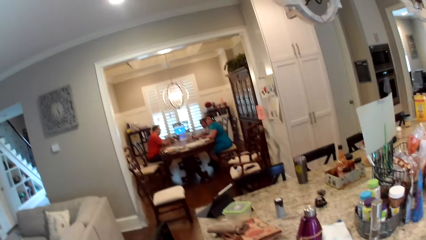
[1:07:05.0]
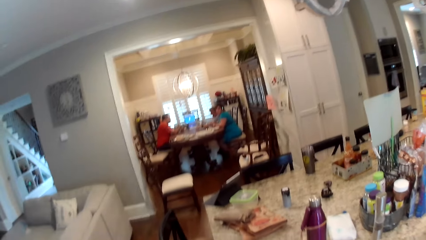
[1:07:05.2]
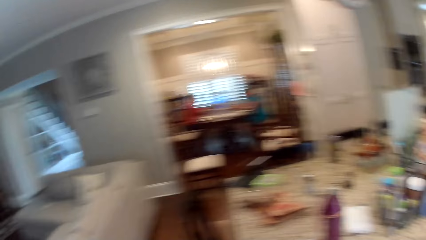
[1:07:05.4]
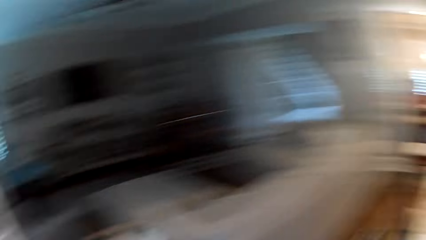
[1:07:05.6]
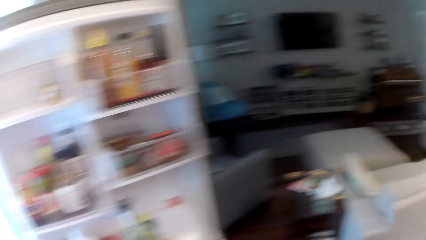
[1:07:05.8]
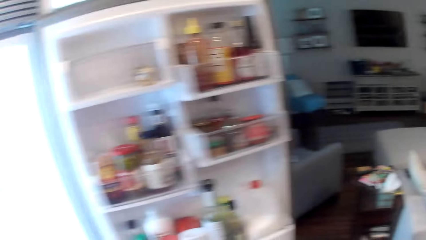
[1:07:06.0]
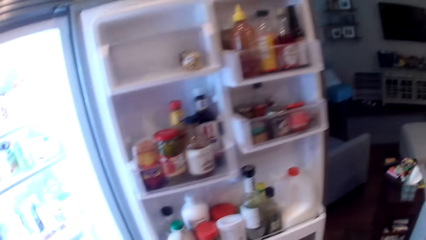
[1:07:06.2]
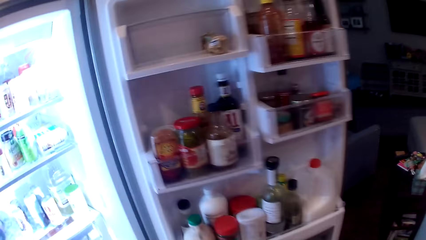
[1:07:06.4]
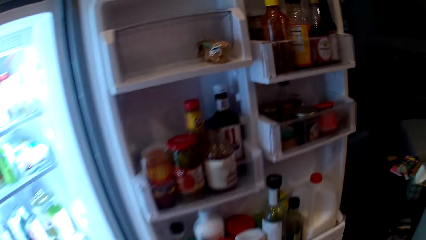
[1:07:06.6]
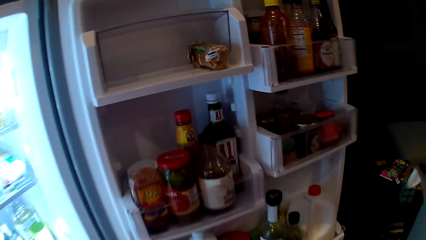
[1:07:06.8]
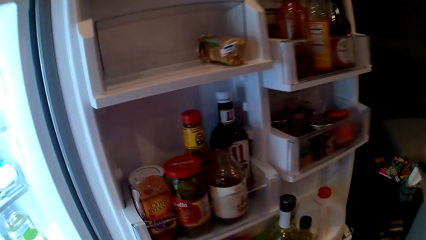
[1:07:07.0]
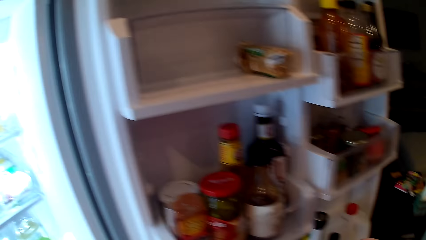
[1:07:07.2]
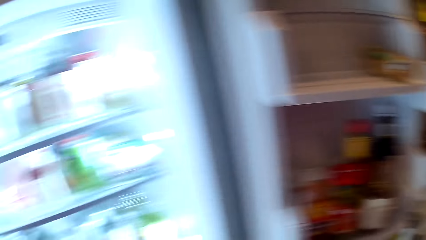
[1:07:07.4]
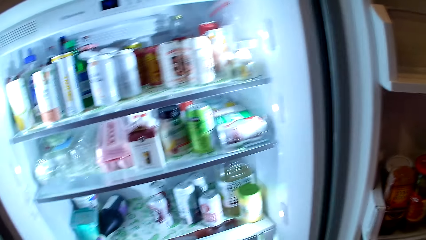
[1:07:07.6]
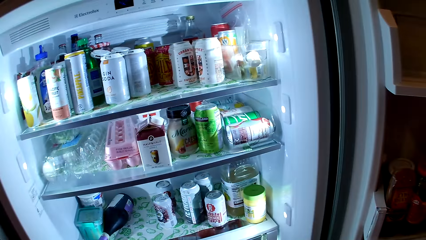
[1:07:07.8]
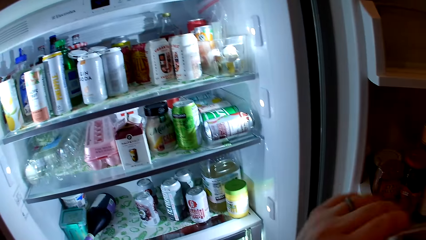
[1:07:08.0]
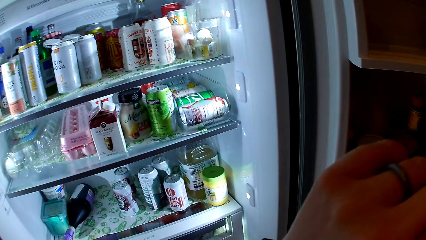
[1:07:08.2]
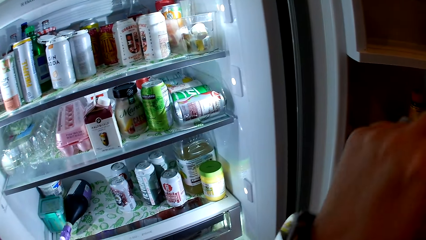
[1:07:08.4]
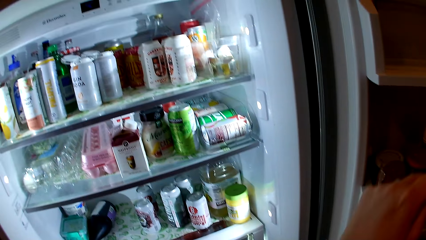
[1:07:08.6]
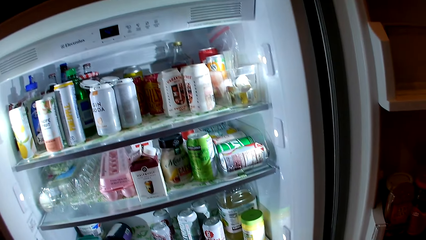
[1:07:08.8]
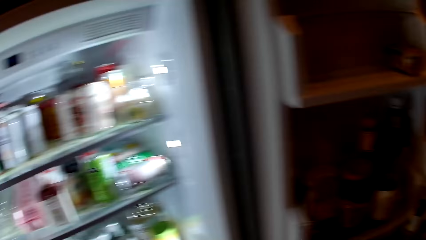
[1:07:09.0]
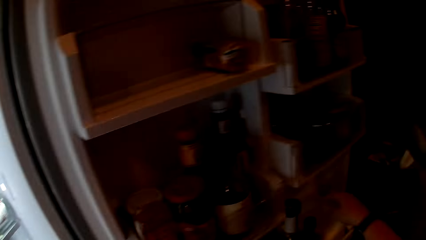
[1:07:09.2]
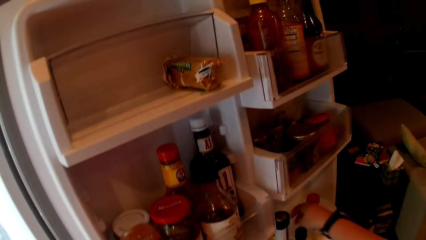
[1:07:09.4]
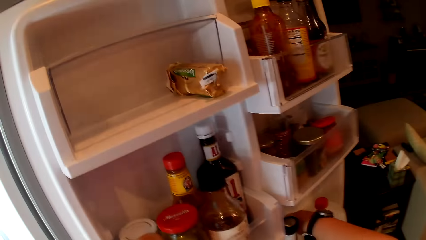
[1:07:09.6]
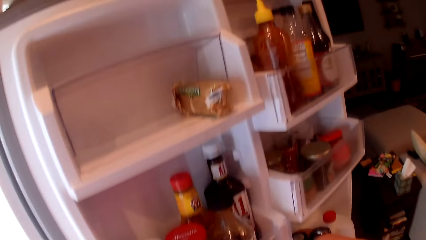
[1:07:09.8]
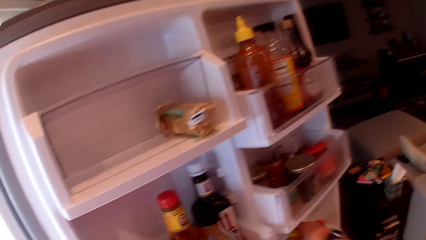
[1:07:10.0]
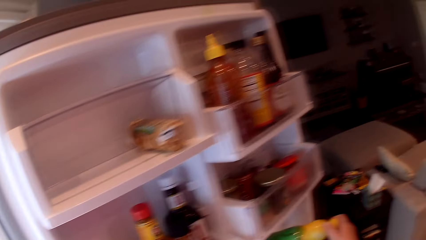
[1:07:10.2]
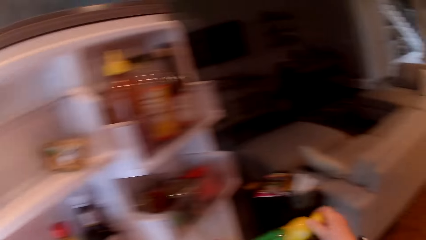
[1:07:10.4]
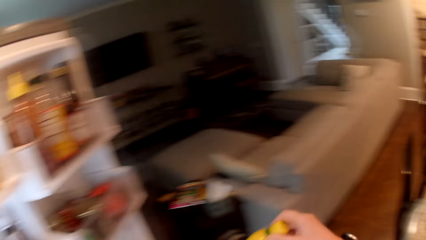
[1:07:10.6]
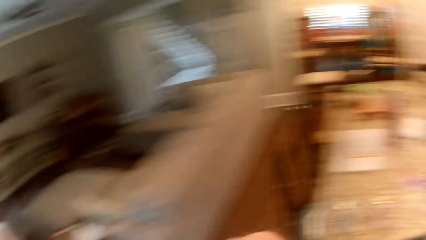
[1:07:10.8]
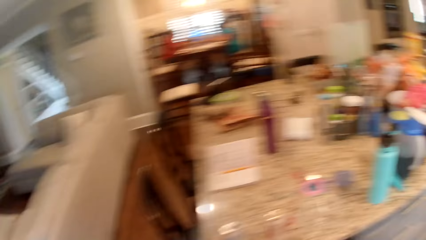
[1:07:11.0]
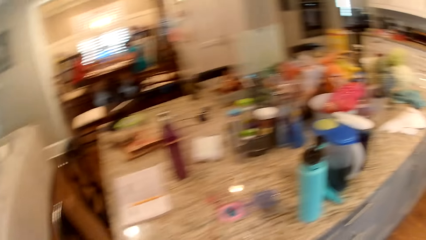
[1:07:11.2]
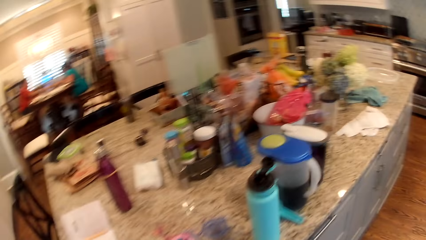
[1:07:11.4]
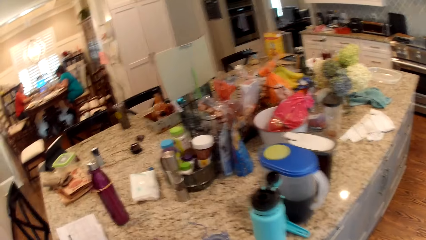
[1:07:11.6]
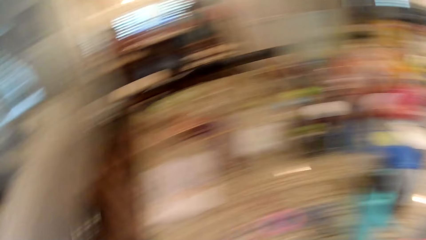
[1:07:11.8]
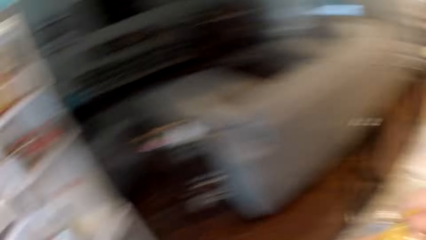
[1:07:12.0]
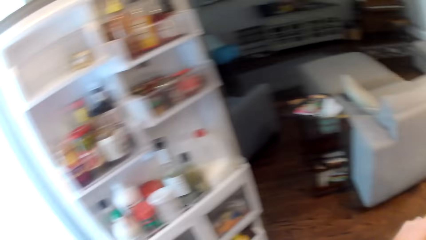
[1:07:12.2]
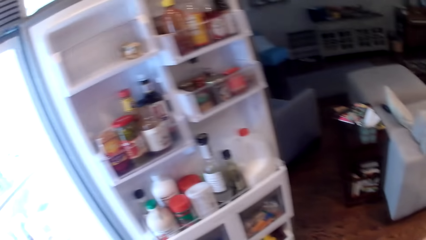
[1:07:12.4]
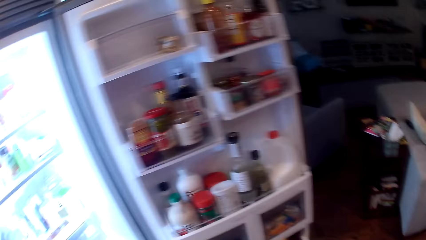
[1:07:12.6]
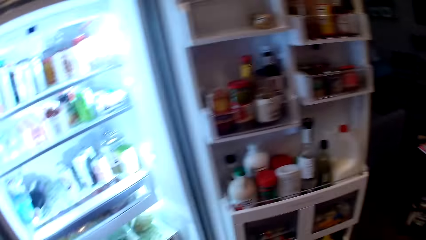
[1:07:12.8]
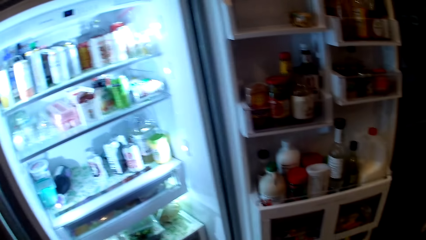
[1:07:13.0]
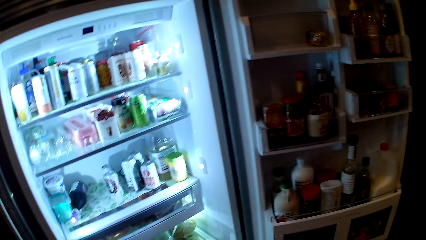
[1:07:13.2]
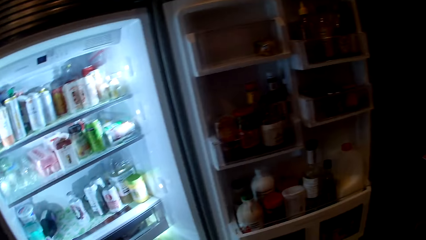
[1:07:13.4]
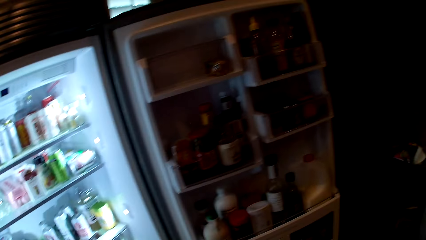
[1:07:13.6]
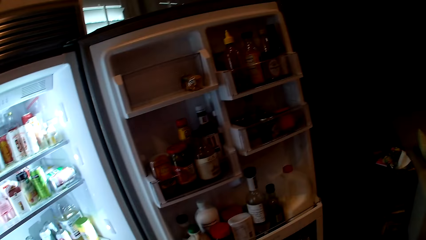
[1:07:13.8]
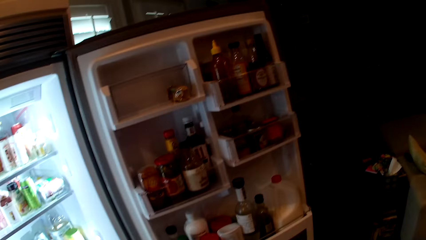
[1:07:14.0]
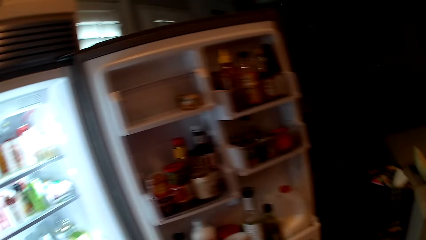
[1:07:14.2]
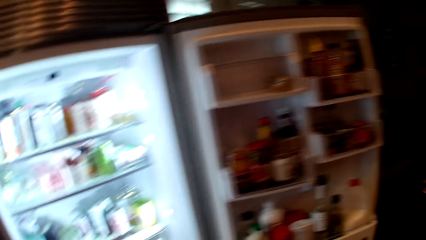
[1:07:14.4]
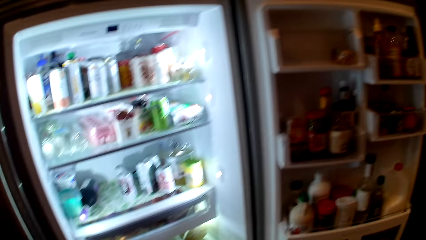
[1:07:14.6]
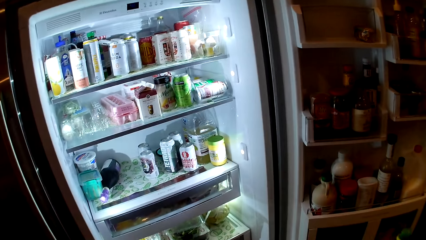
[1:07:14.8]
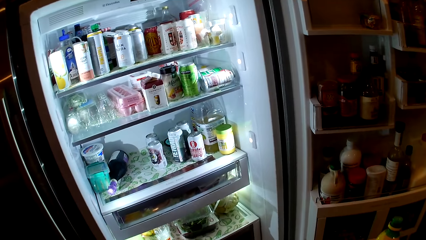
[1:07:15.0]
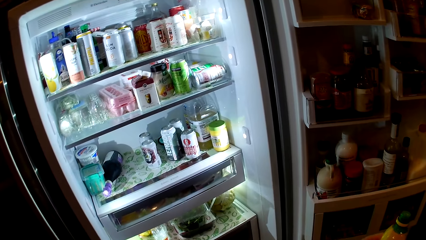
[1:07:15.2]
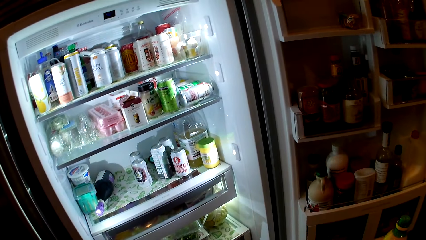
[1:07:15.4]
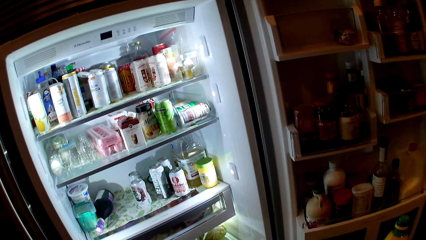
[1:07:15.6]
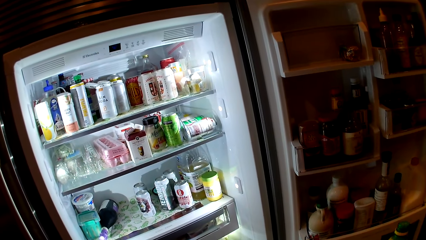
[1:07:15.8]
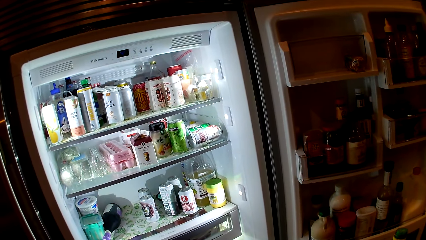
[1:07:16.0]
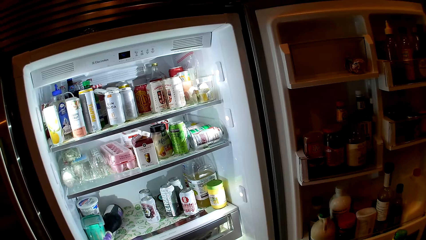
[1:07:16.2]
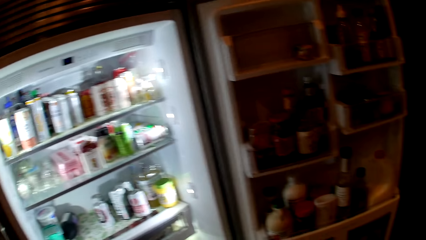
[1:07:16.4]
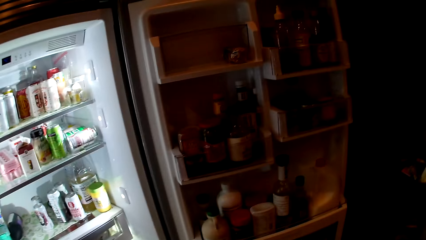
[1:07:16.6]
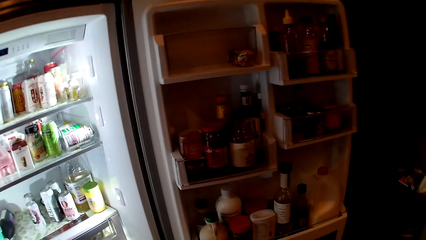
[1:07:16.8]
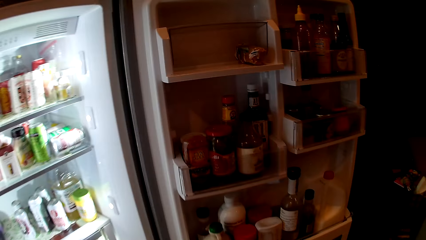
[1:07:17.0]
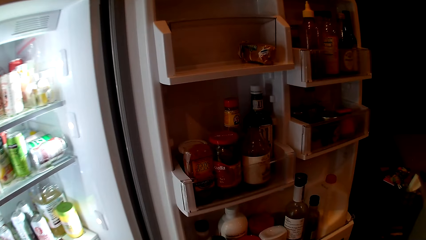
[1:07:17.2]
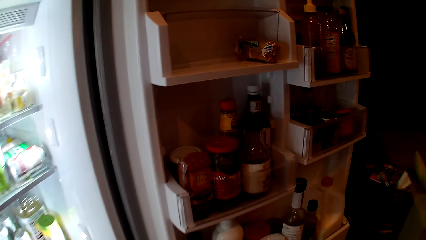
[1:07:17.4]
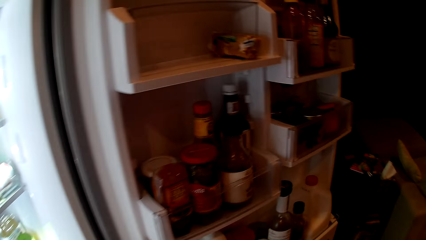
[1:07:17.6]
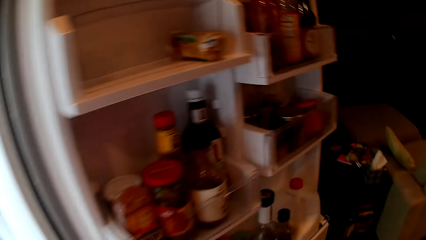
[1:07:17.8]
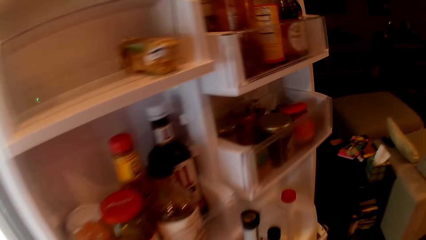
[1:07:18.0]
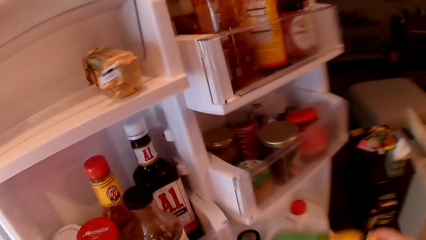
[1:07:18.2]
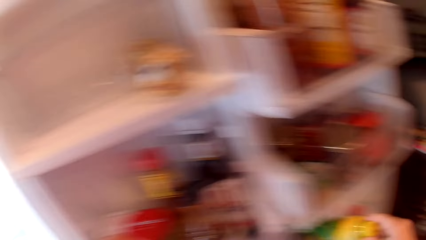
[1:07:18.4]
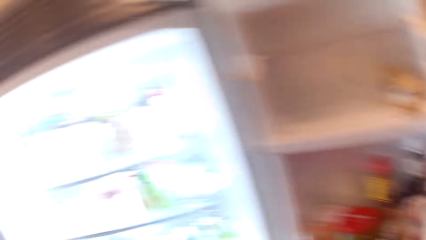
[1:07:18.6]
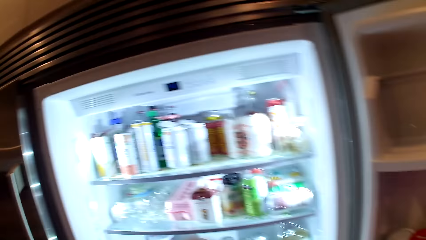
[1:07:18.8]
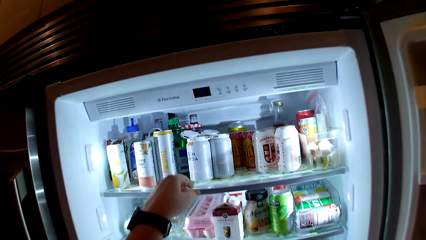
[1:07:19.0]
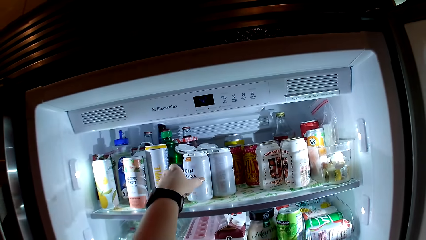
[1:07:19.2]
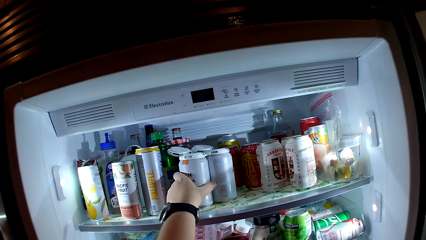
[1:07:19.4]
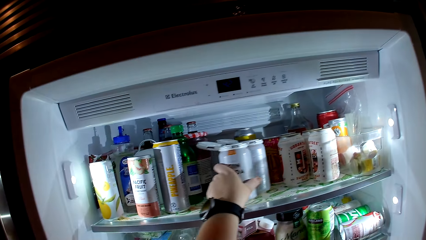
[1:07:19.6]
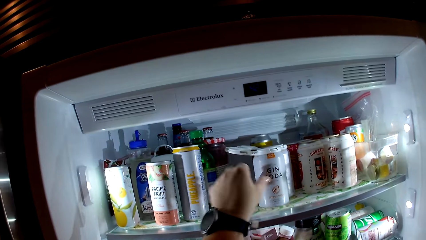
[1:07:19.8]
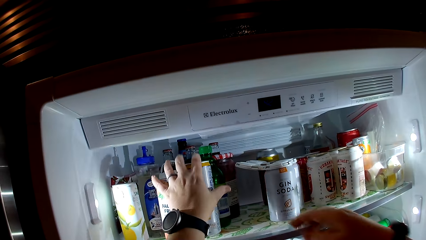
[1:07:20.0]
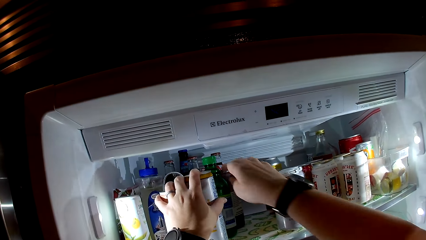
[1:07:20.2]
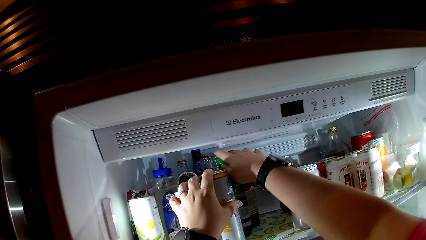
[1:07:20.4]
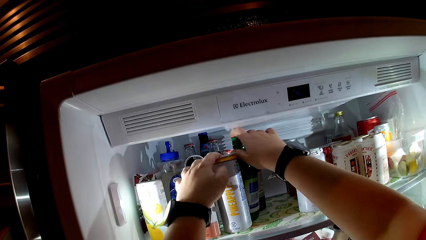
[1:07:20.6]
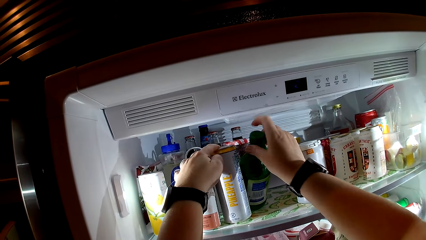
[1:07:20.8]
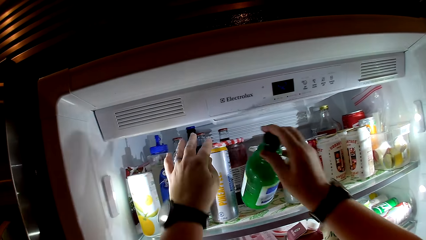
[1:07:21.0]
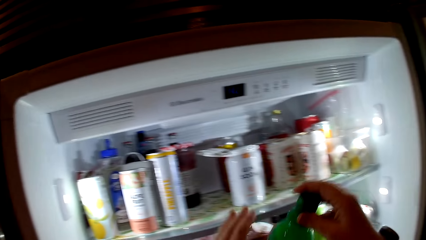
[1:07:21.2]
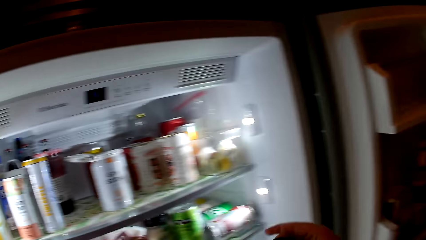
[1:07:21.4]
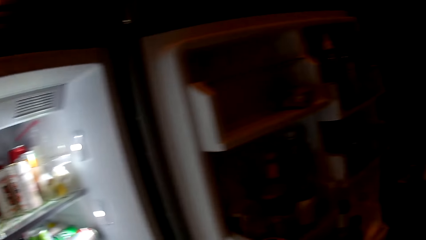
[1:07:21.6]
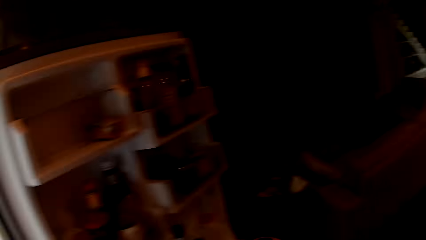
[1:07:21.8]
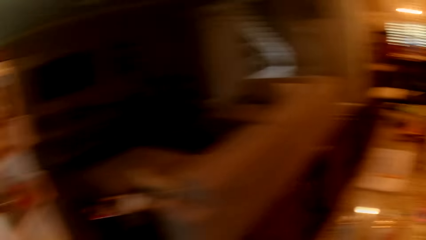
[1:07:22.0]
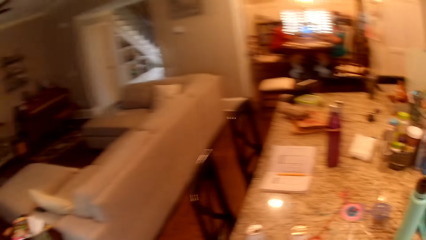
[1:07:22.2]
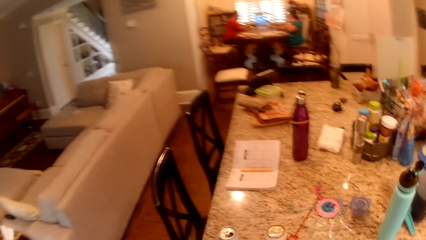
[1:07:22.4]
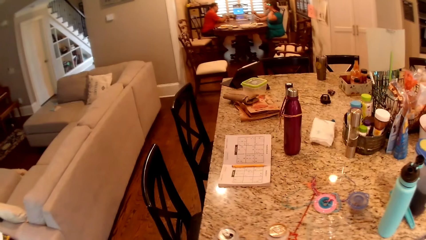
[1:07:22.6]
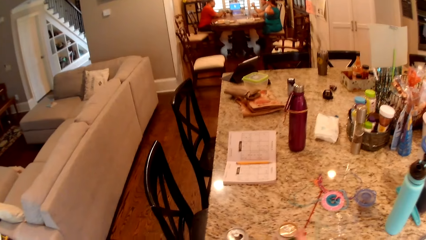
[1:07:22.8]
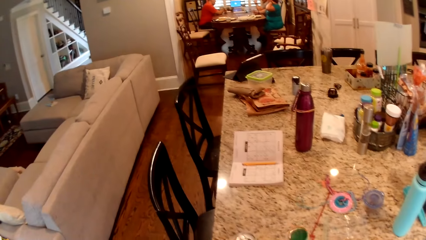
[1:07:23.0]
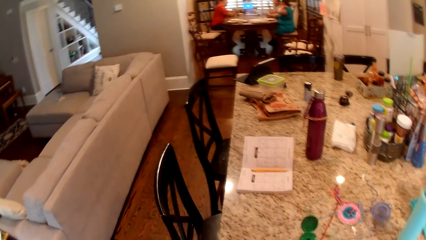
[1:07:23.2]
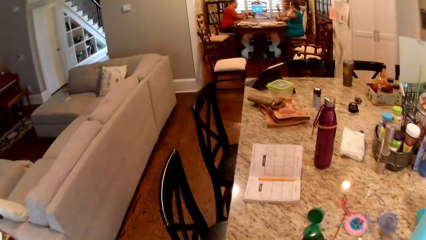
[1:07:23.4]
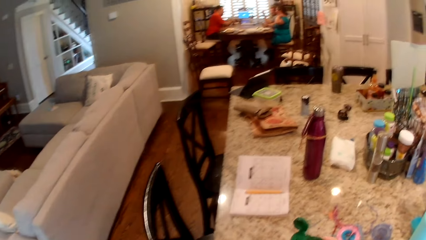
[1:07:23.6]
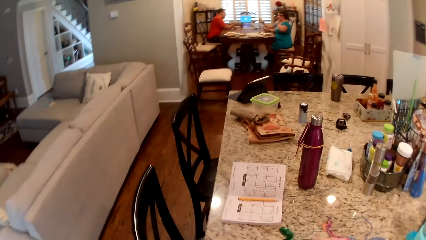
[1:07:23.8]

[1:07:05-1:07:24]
The camera wearer touches her nose with her left hand. She looks at the fridge. She picks up a bottle from the door pocket of the refrigerator with her right hand. She looks around the house. She looks at the fridge. She places the bottle in her right hand into the door pocket of the refrigerator. She moves the pack of cans in the refrigerator with her left hand. She takes an energy drink from the fridge. She holds the pack of cans in the refrigerator with her left hand. She picks up the bottle from the refrigerator with her right hand. She looks around the house.
